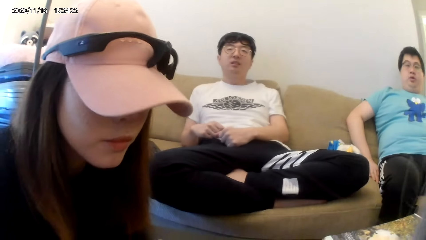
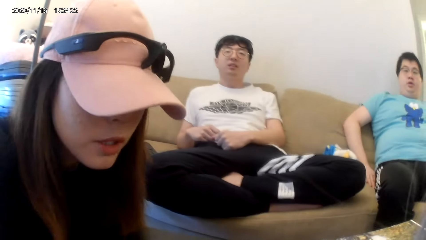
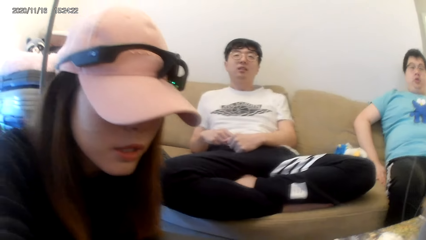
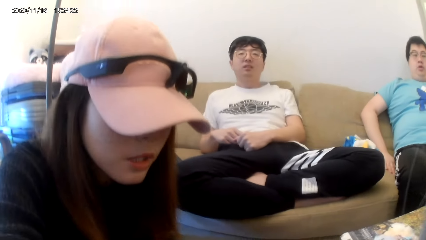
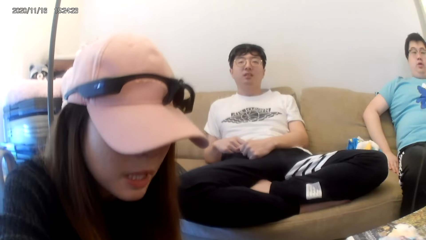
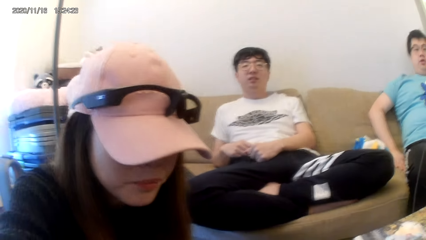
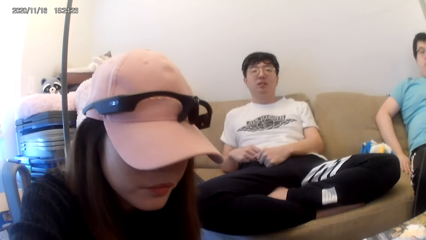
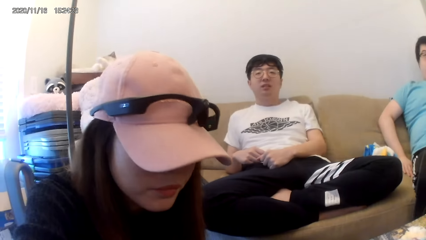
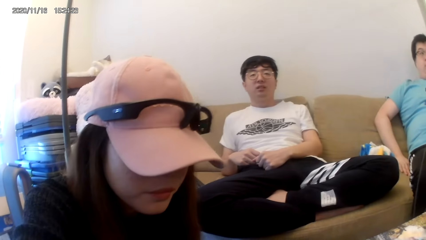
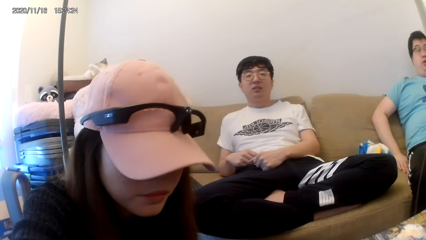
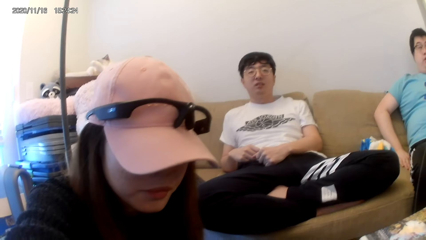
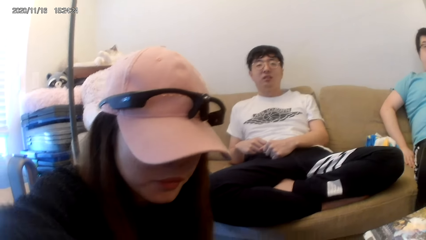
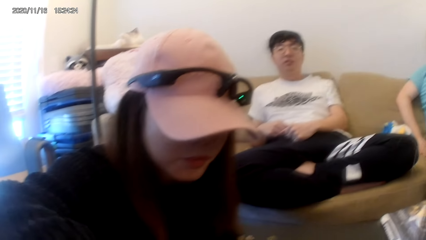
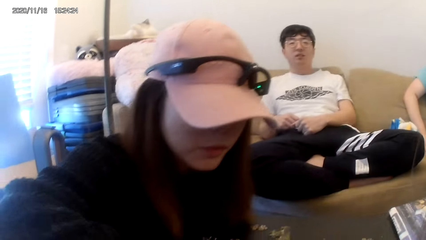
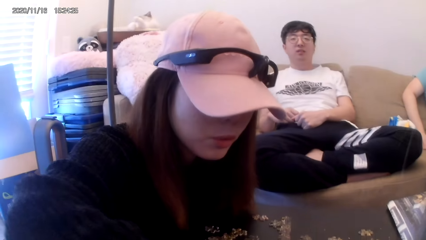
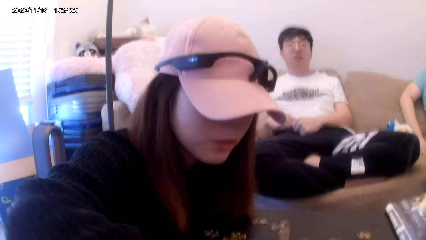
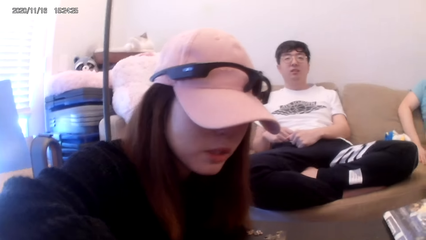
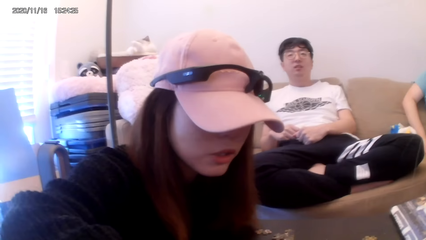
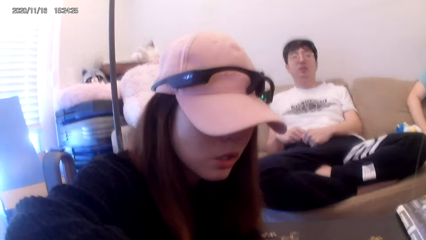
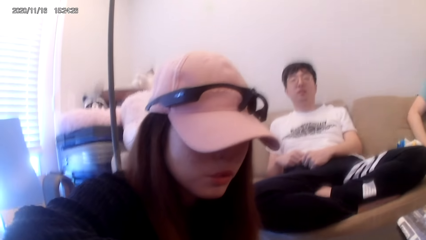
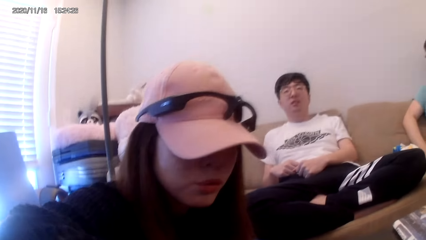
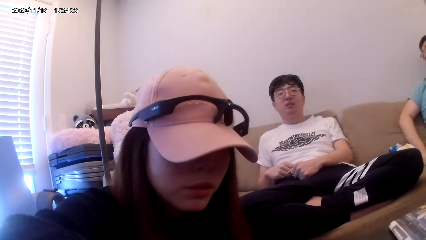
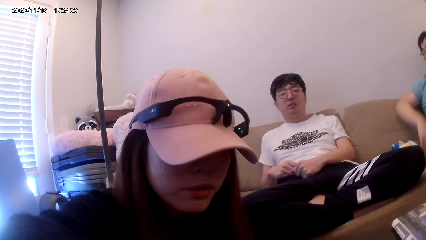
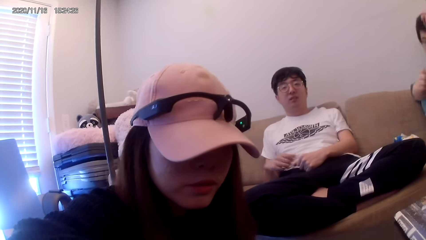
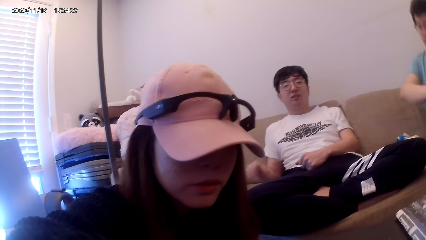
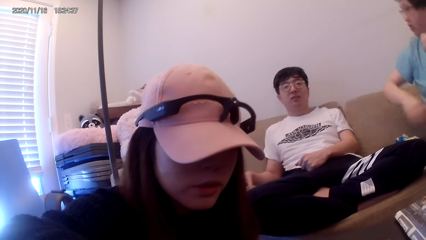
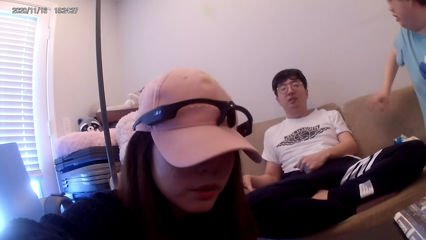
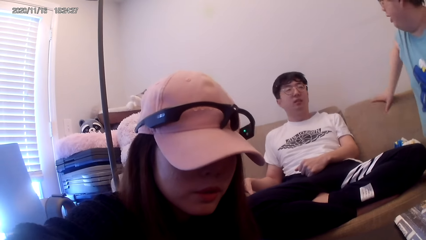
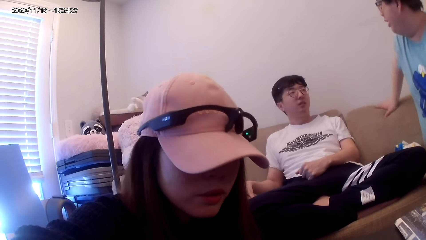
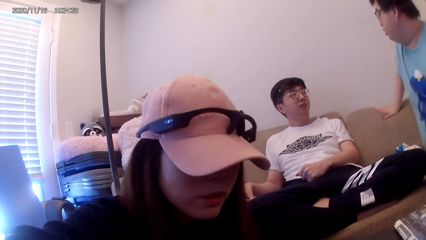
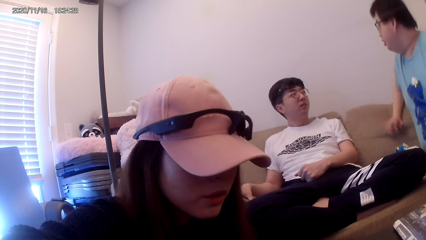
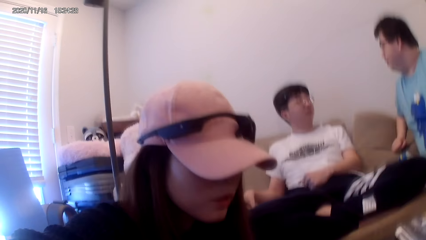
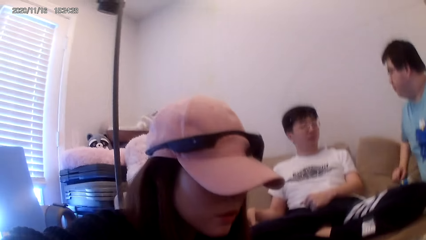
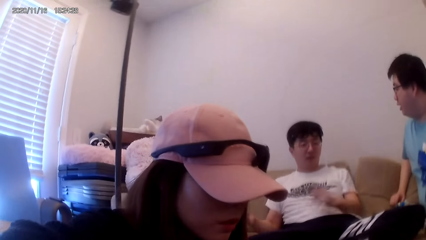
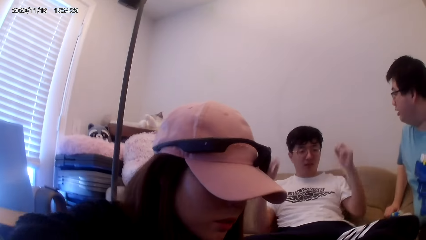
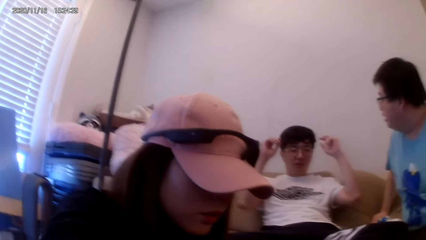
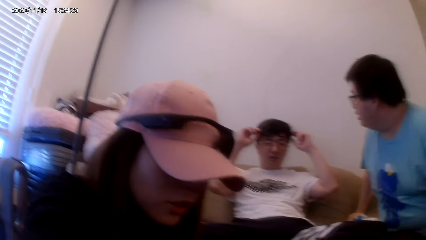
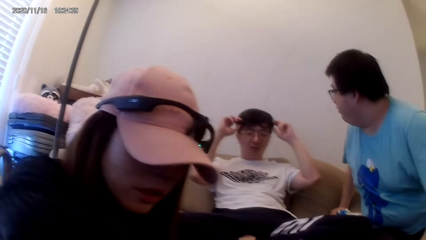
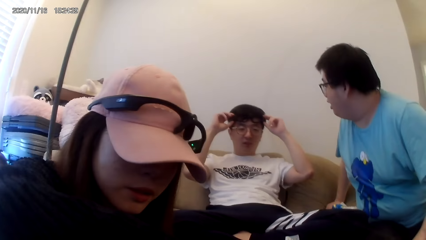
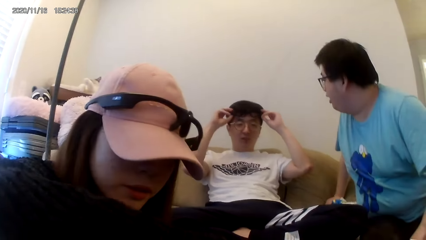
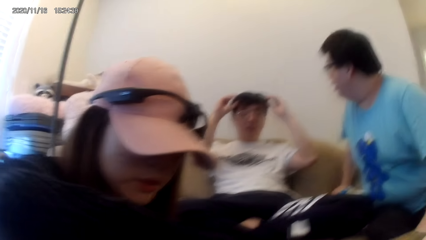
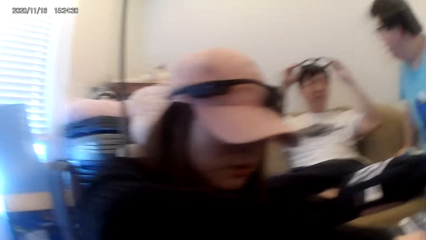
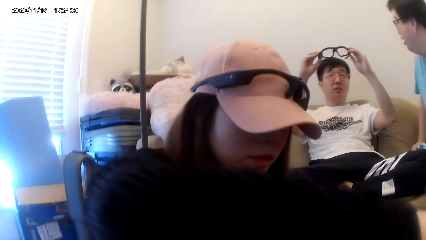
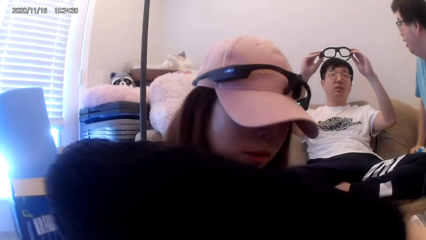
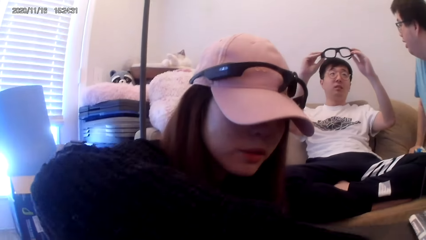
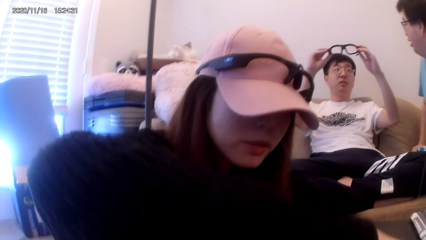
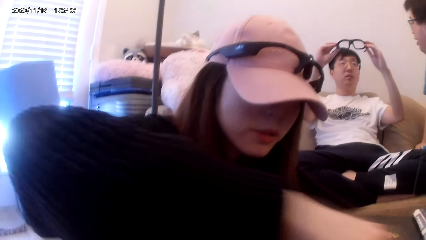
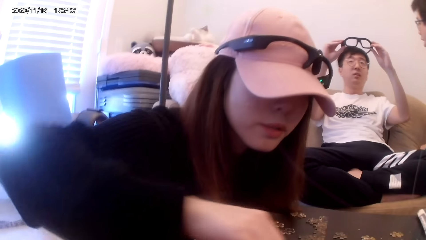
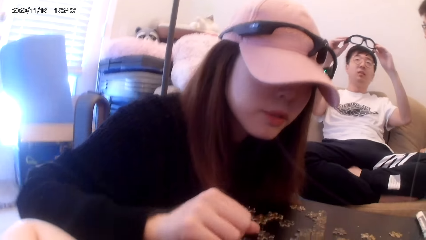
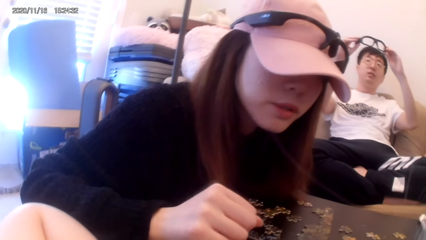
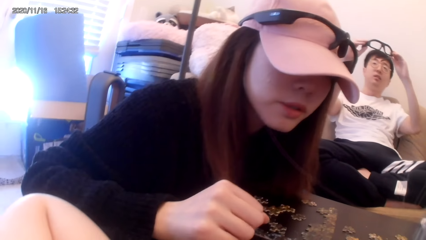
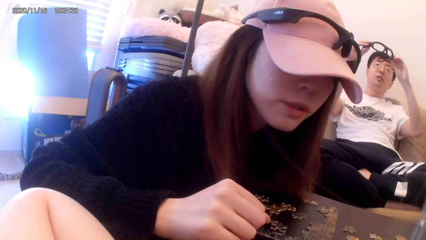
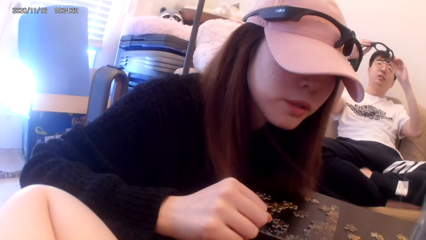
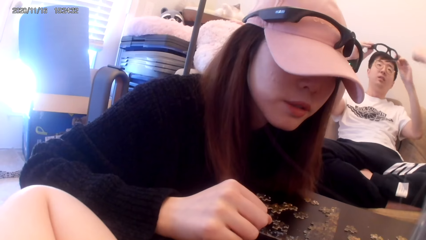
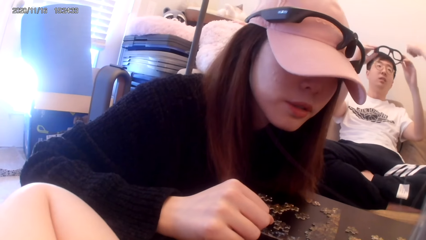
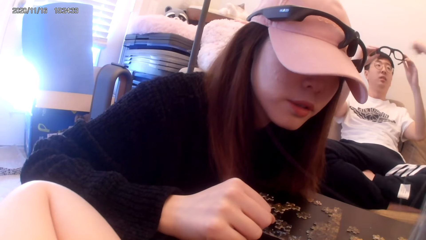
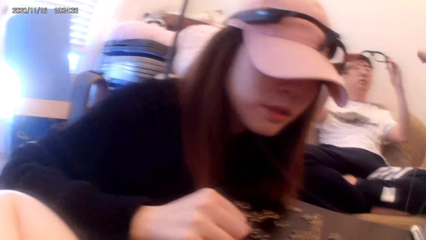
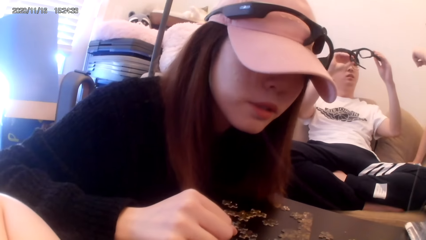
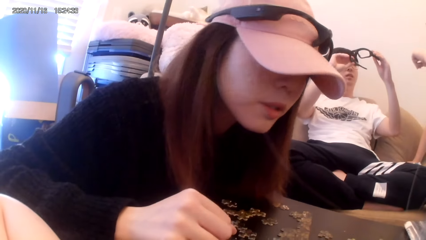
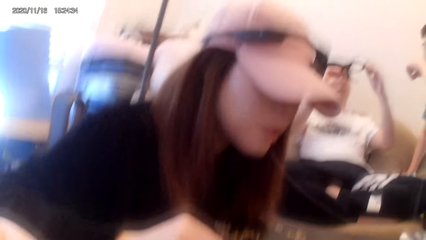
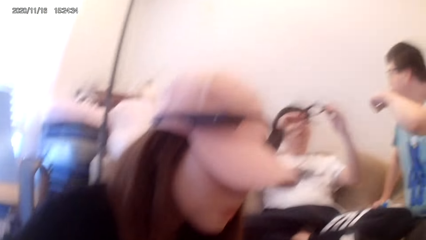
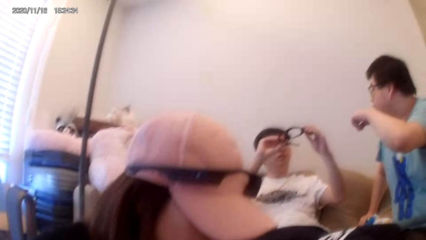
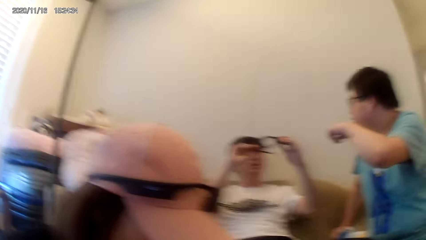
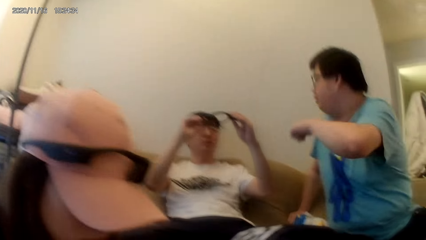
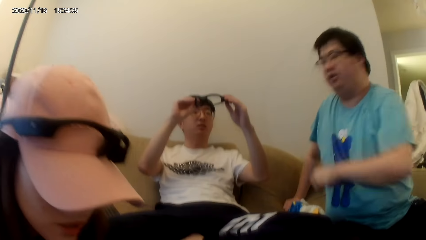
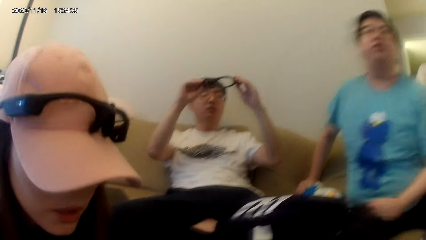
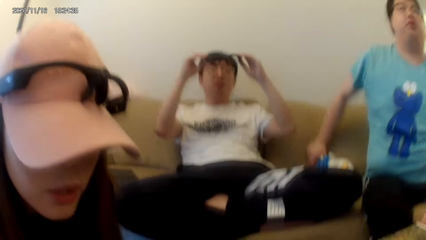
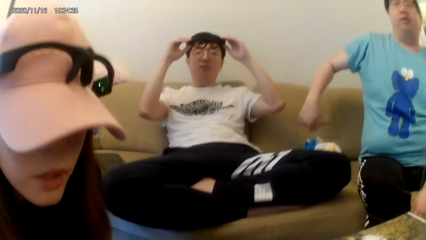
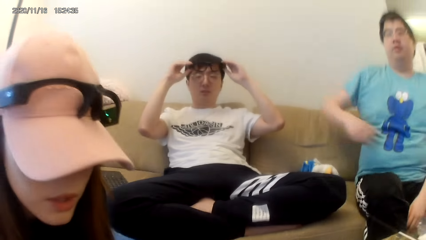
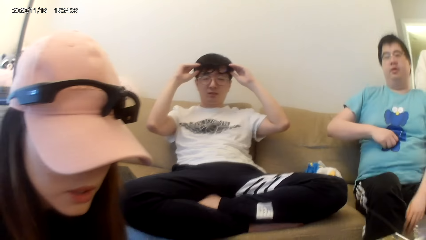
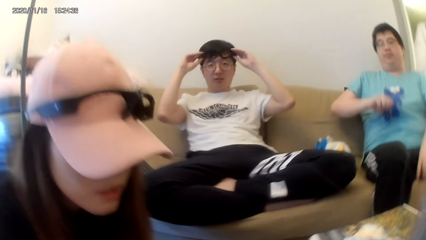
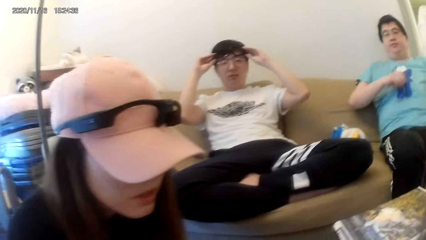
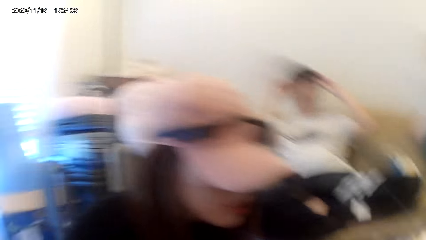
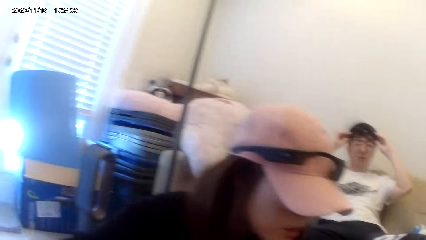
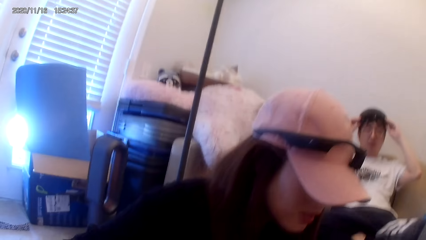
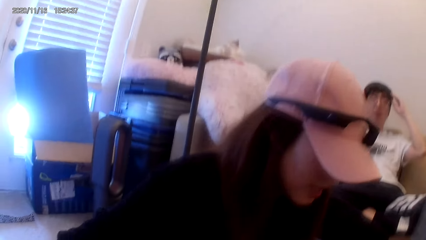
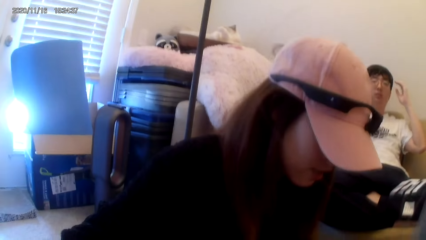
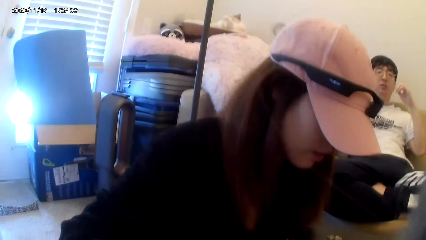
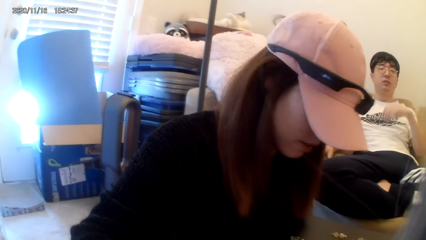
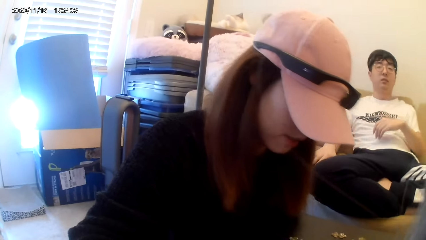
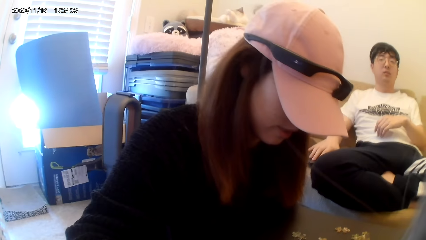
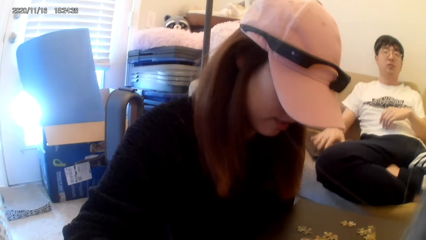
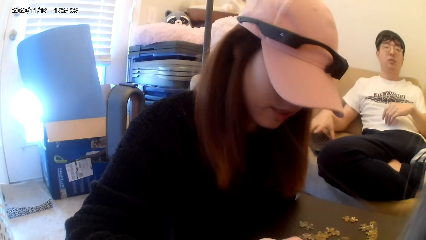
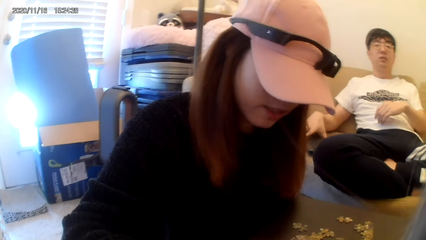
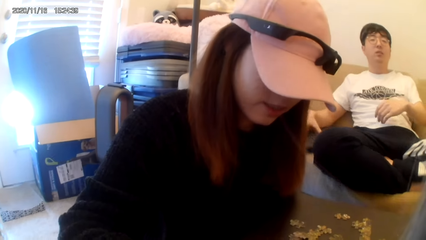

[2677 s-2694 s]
A man interacts with another man. The other man removes the camera from the head, checks the camera and puts on the camera.
